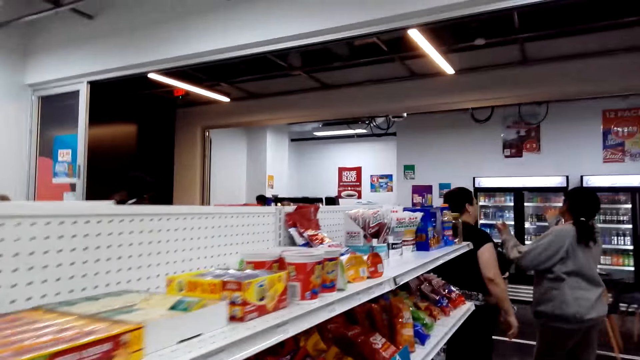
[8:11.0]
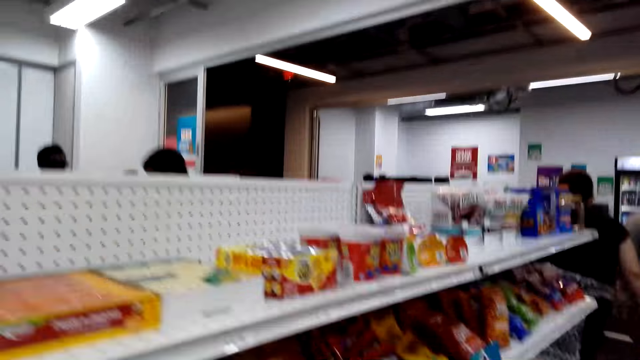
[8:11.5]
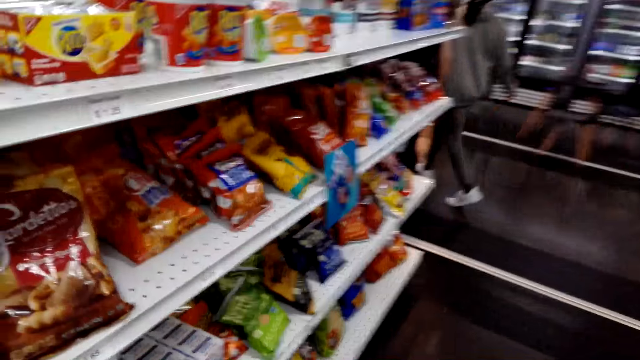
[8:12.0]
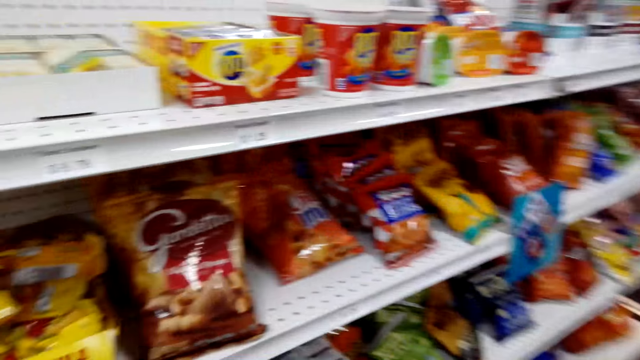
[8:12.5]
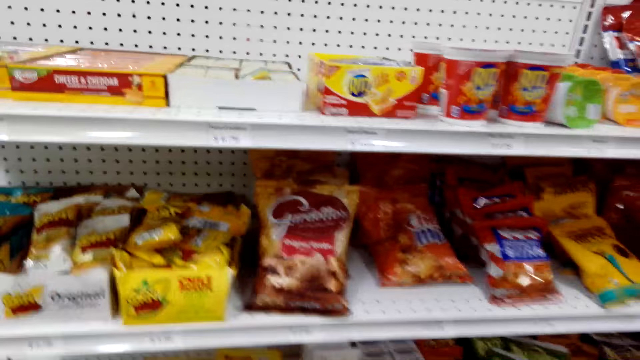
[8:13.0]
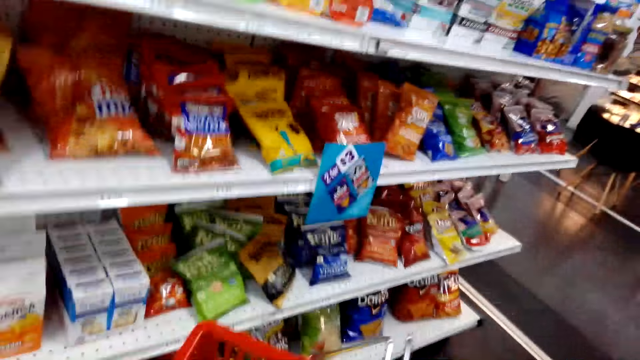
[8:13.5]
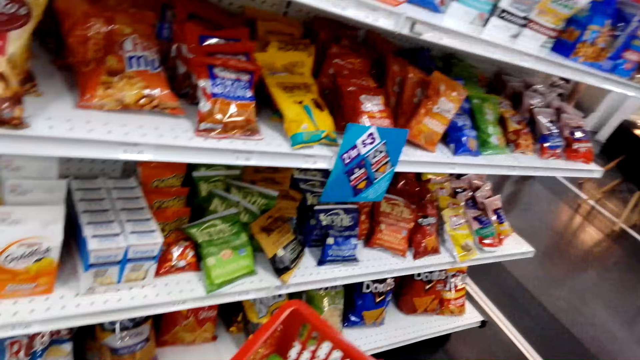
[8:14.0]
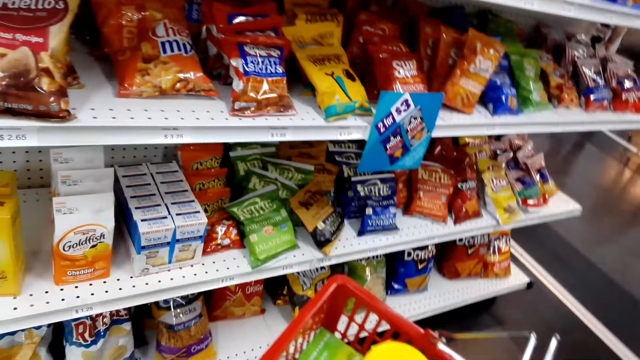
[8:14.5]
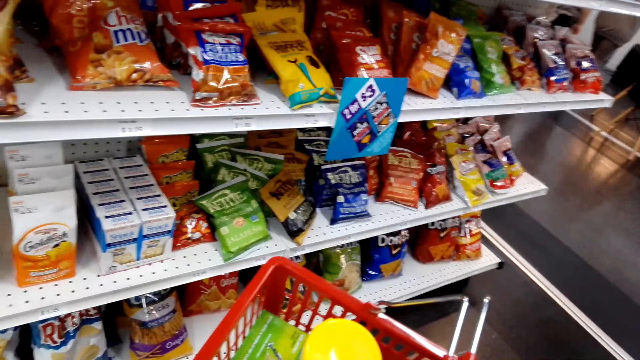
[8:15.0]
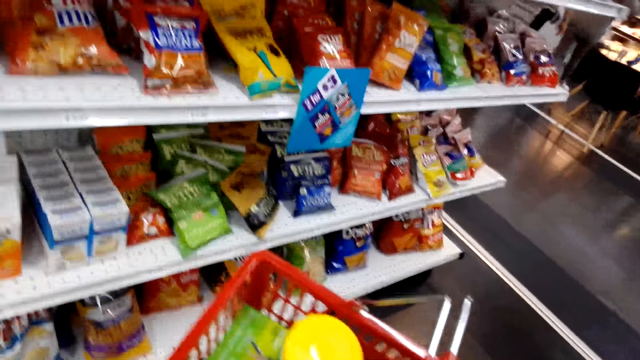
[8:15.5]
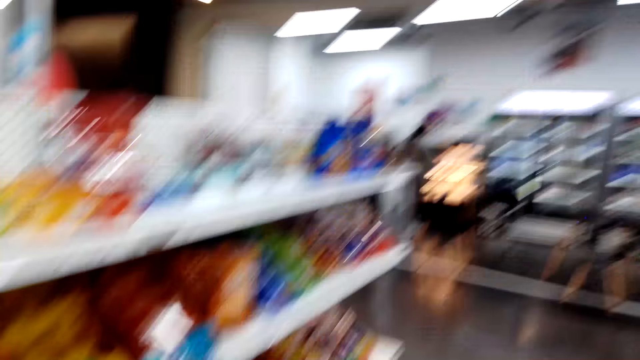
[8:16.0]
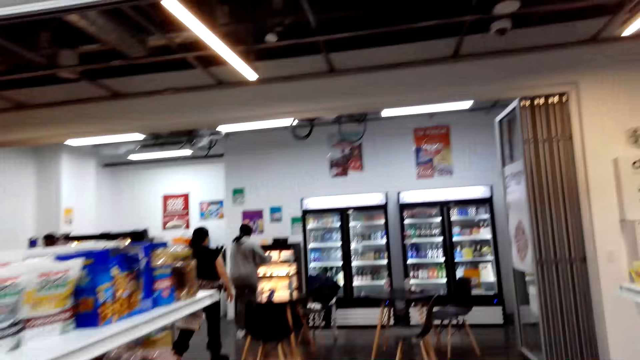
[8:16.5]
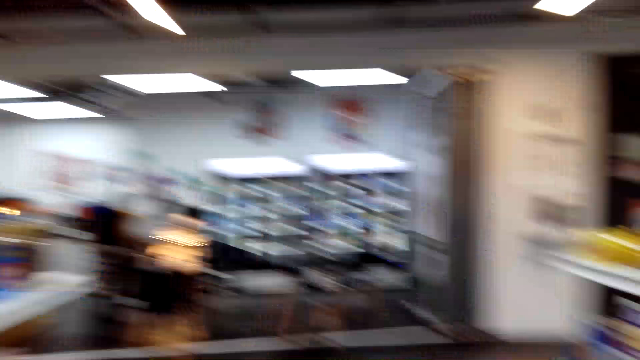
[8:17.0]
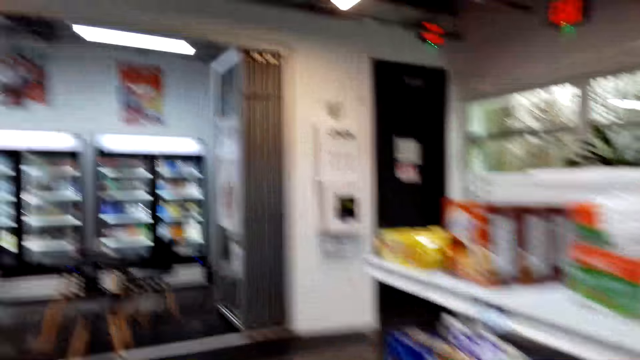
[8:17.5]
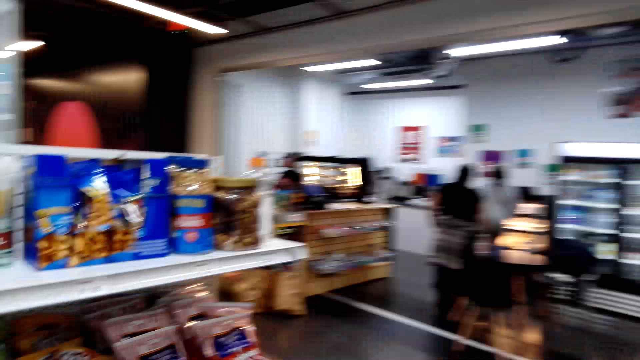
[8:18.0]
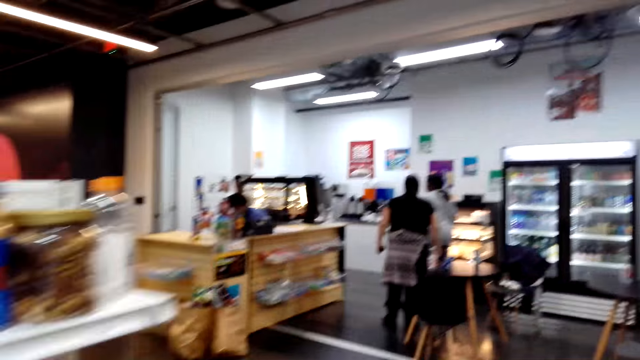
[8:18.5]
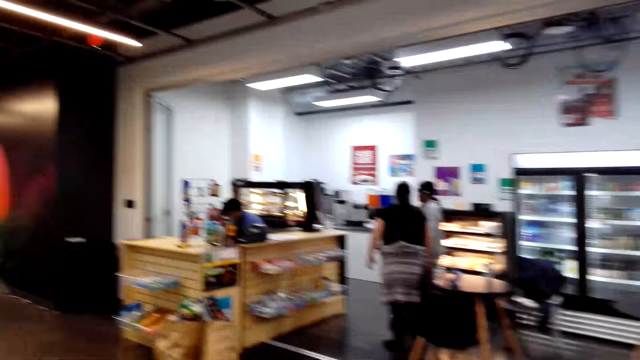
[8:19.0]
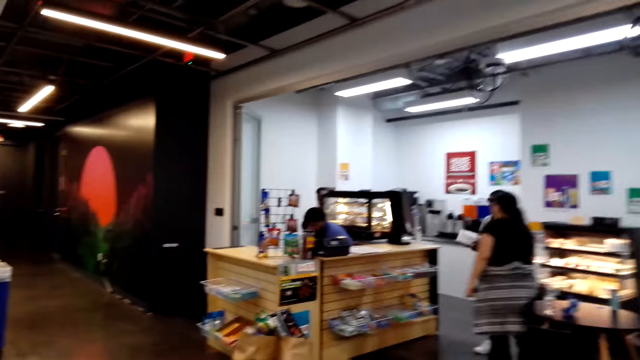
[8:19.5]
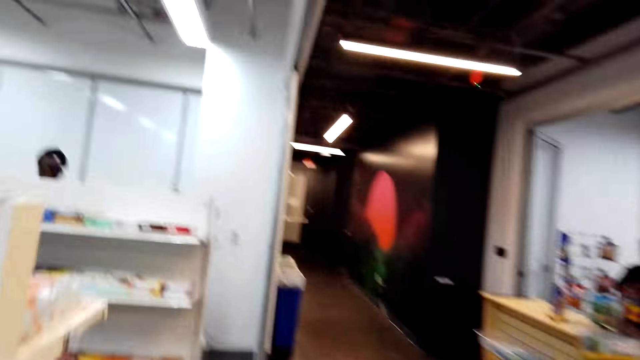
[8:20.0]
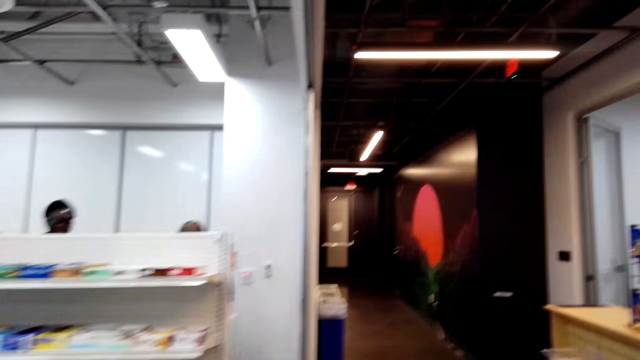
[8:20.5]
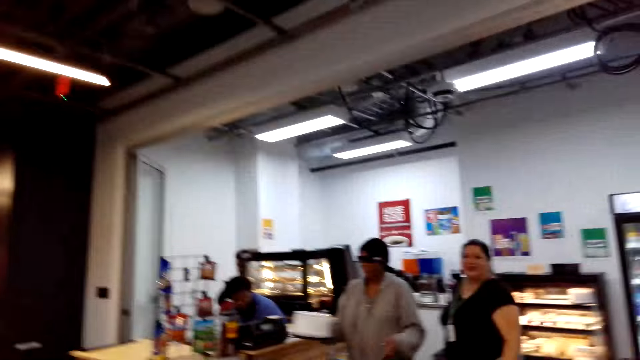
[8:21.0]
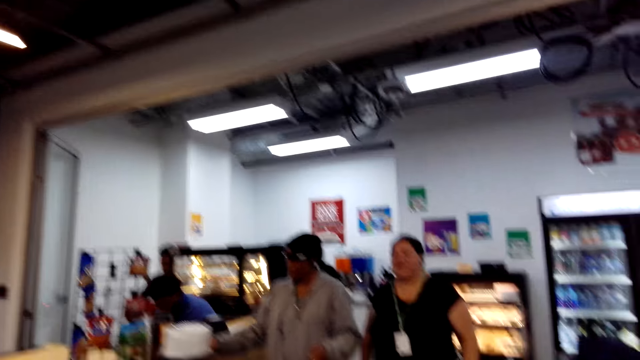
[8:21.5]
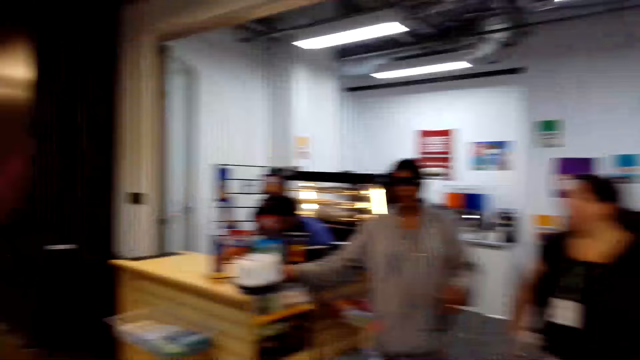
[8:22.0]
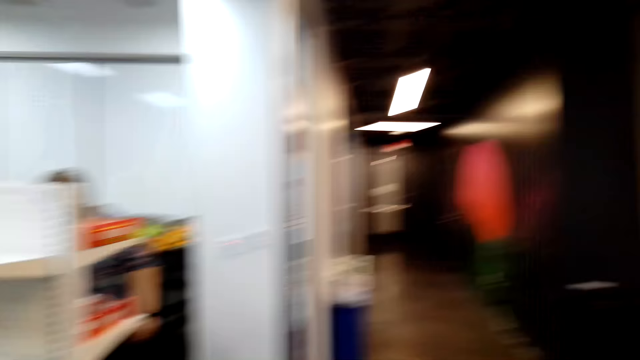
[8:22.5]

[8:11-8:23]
The camera wearer holds a basket. They look at the shelves. They move around the shop.

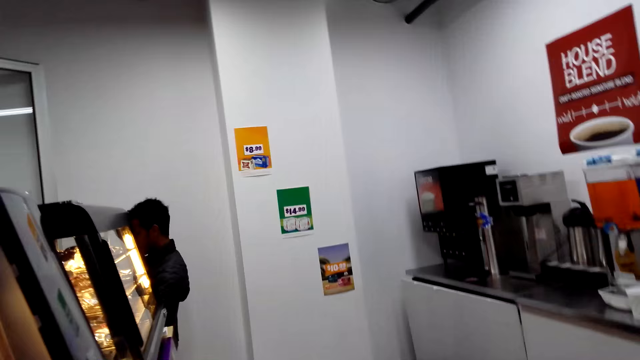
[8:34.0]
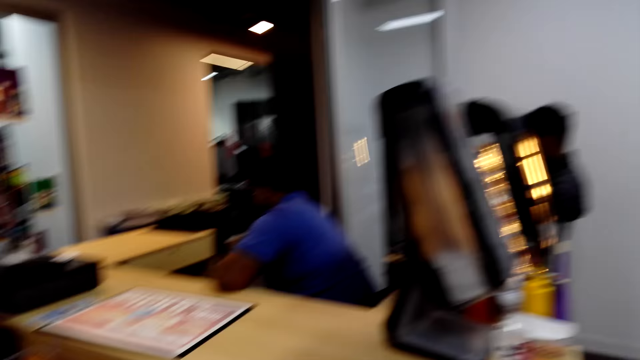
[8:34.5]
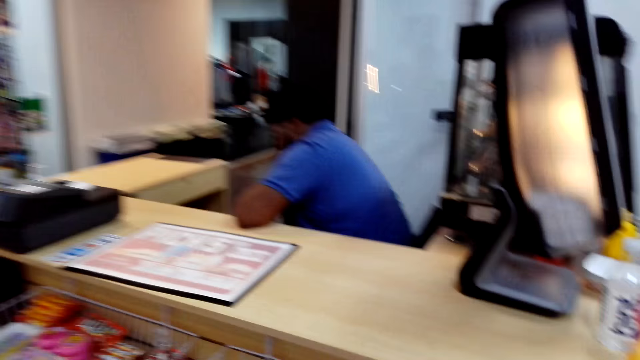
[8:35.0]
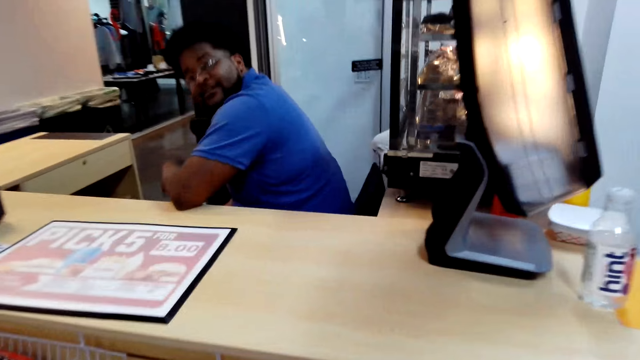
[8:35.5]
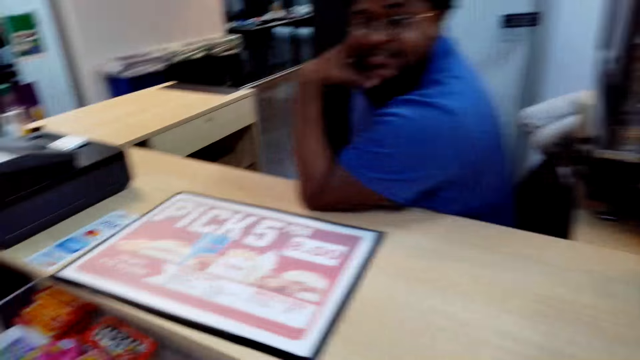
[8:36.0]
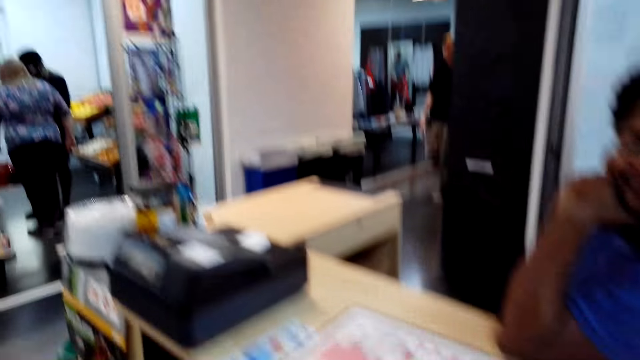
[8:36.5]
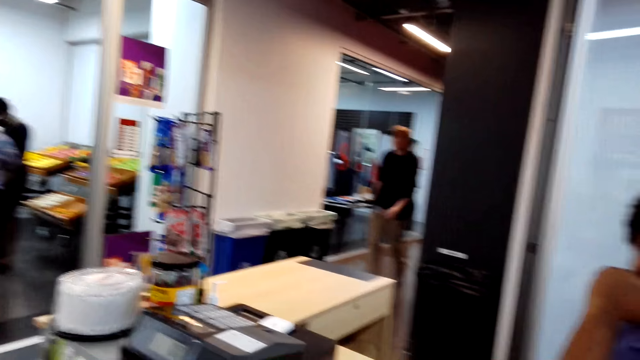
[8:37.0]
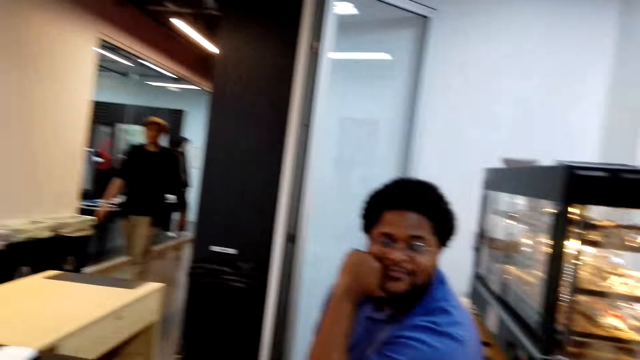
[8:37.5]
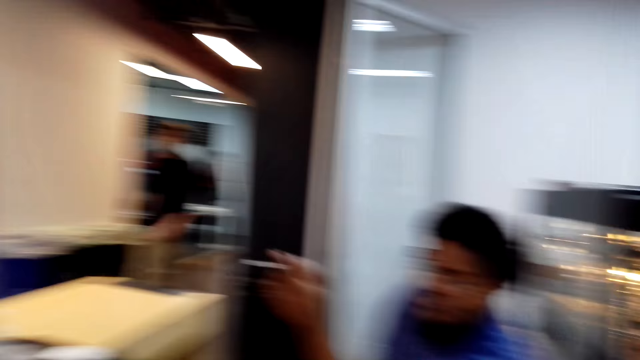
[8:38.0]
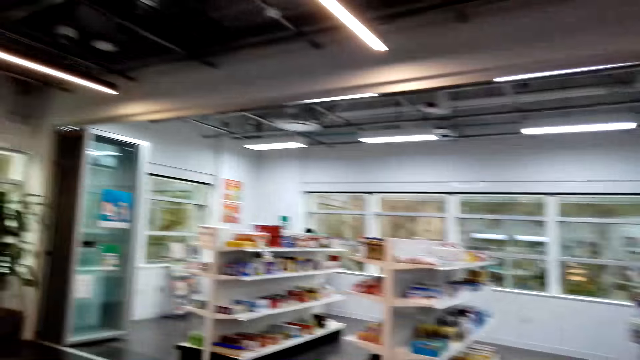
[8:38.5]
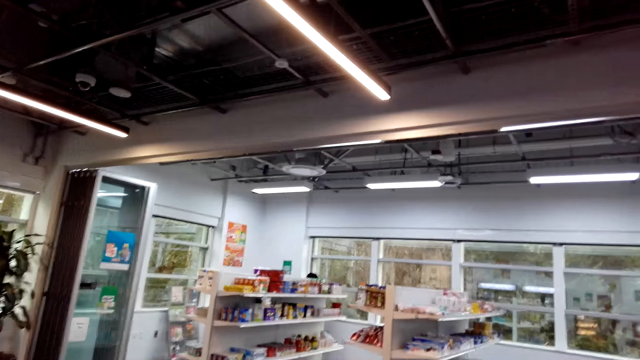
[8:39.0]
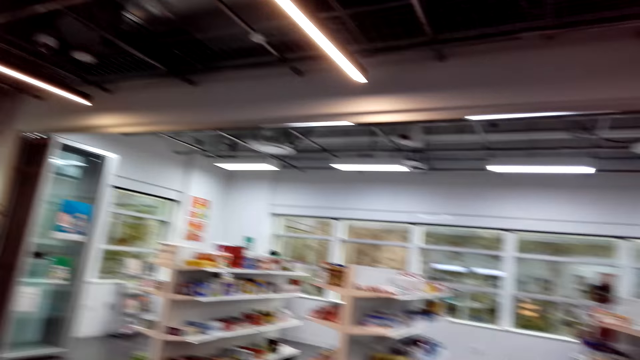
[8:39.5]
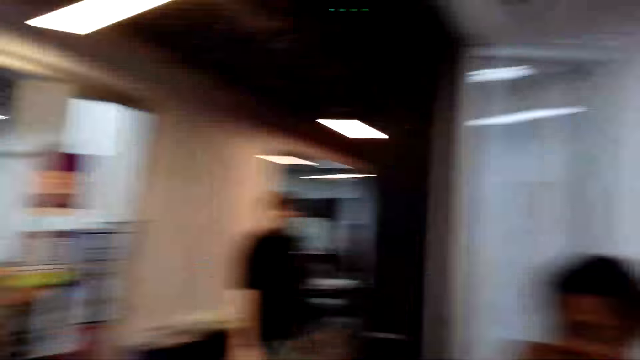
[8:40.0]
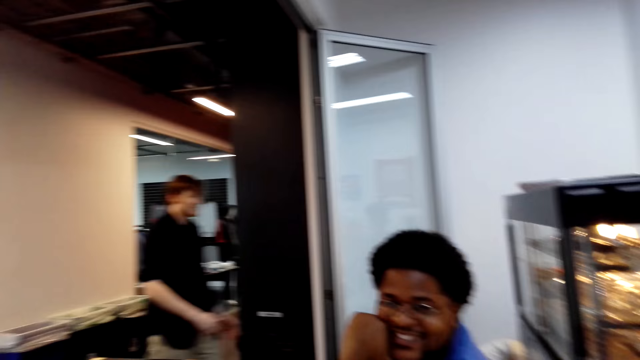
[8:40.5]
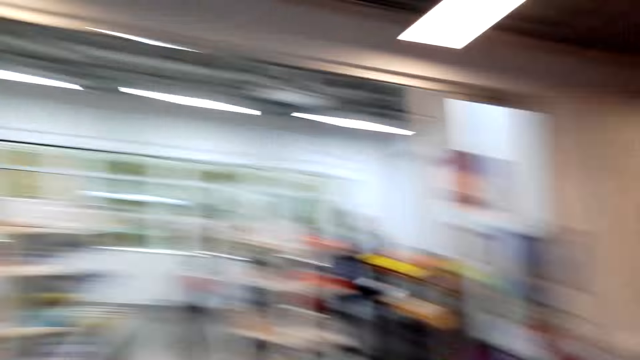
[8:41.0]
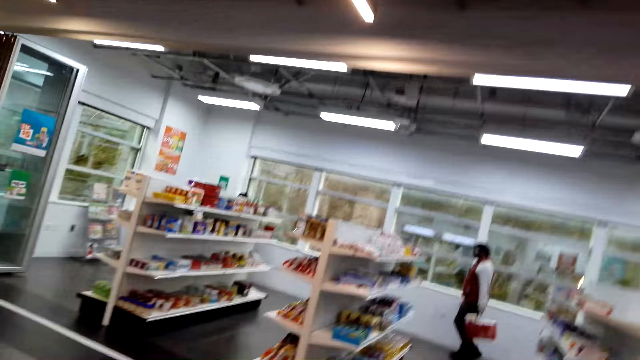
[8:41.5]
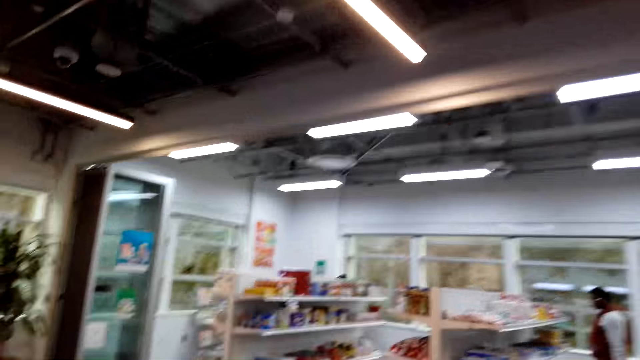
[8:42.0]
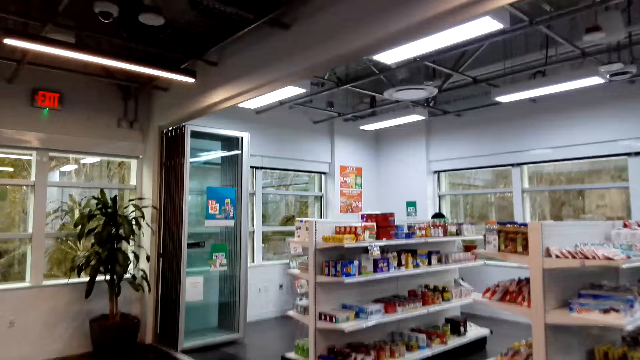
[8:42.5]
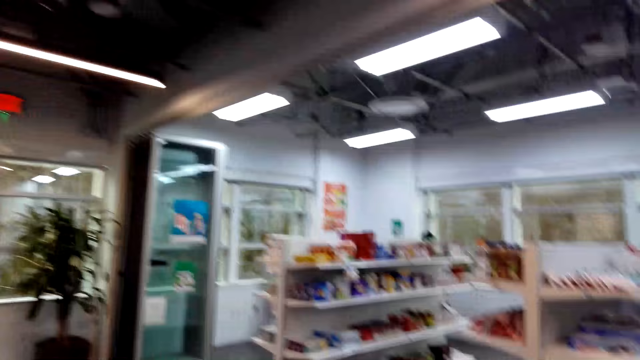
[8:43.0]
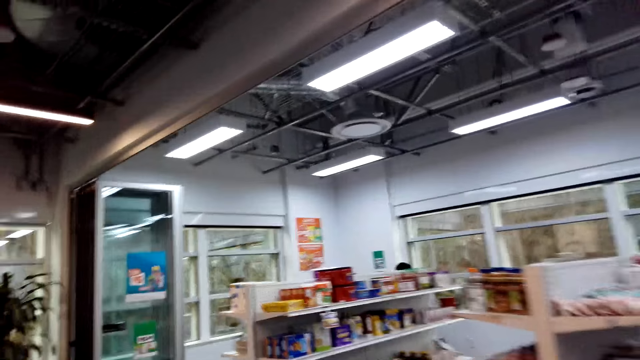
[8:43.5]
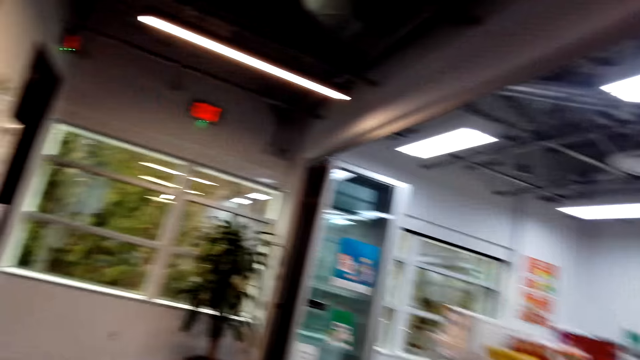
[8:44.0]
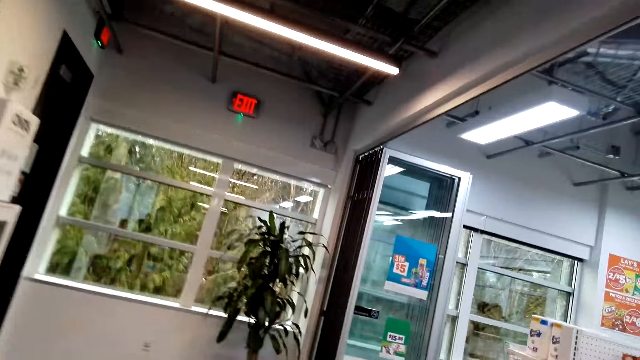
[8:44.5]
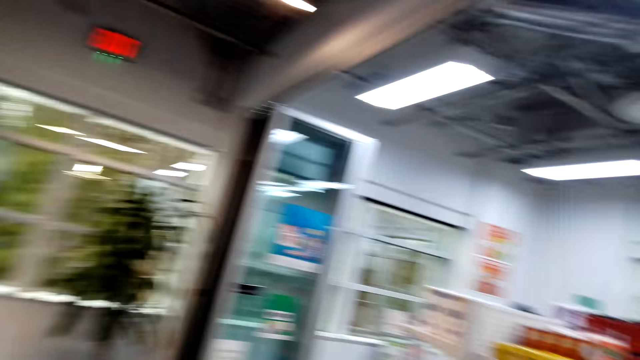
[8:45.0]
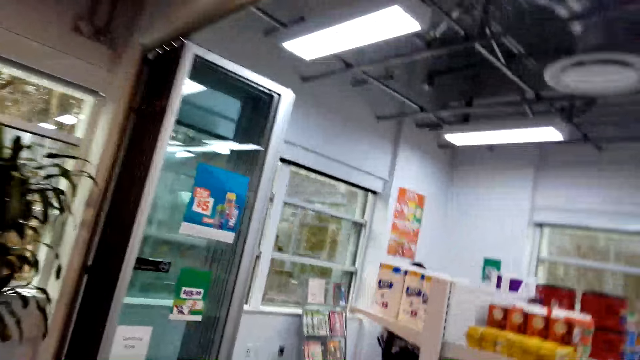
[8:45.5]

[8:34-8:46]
The camera wearer walks to the cashier. They interact with a man. The man points at something. The camera wearer looks to the left. They move around the shop. They walk away.
